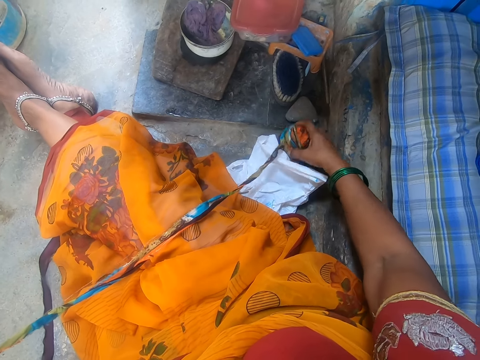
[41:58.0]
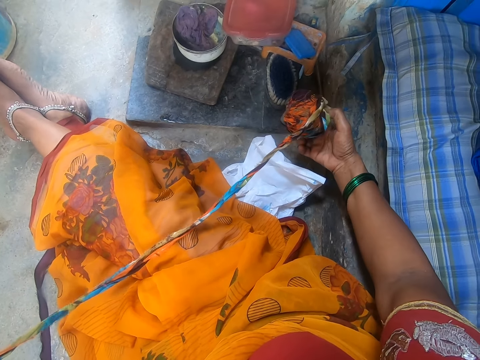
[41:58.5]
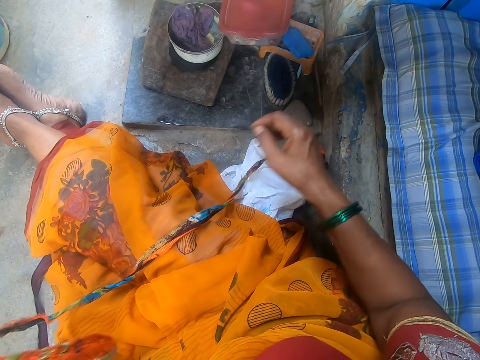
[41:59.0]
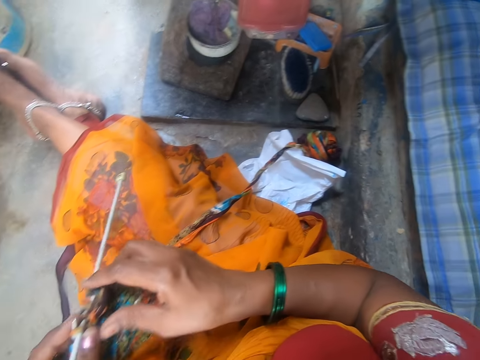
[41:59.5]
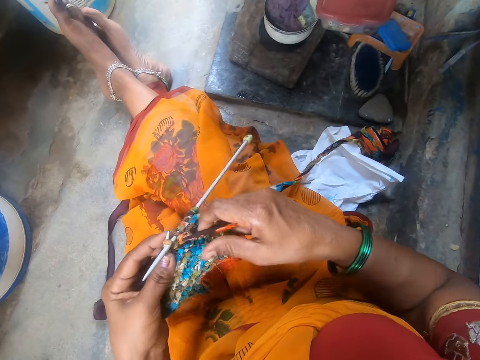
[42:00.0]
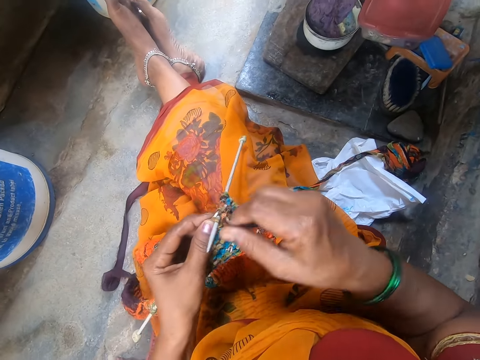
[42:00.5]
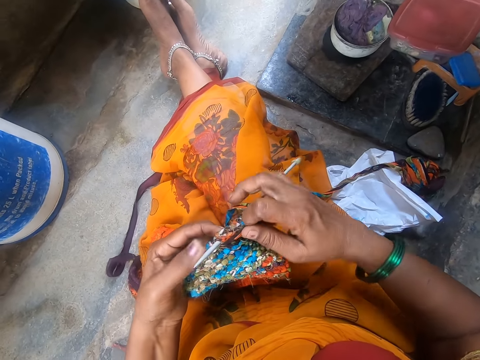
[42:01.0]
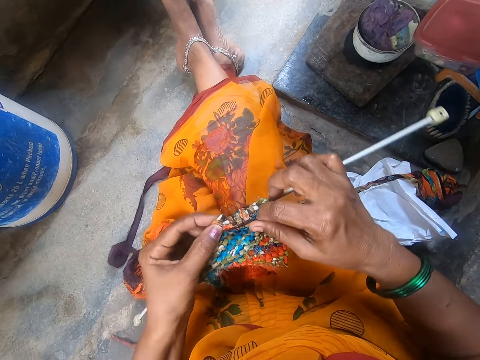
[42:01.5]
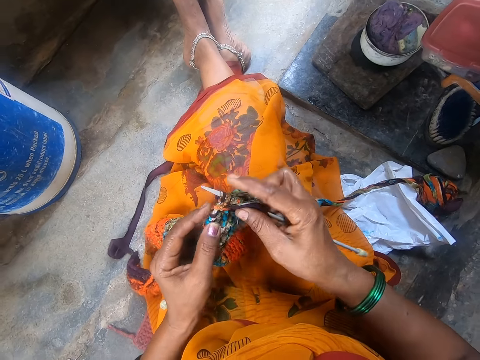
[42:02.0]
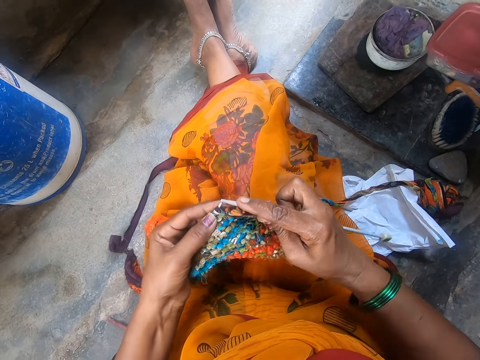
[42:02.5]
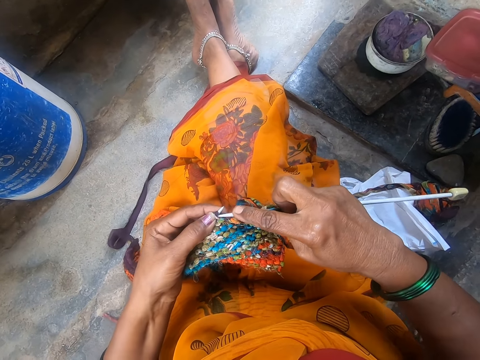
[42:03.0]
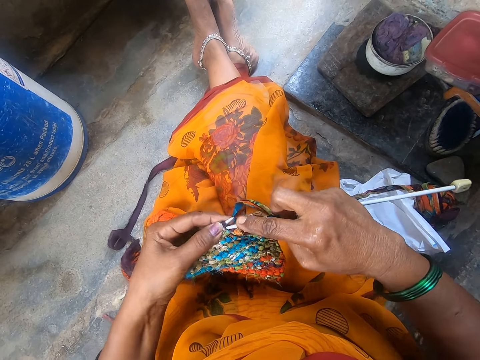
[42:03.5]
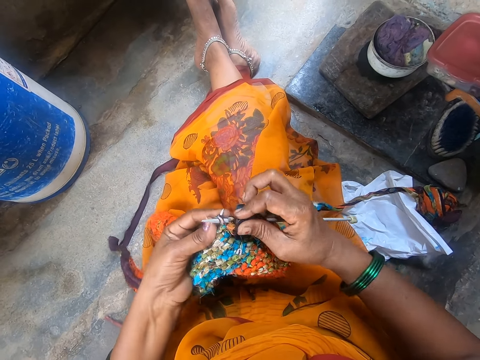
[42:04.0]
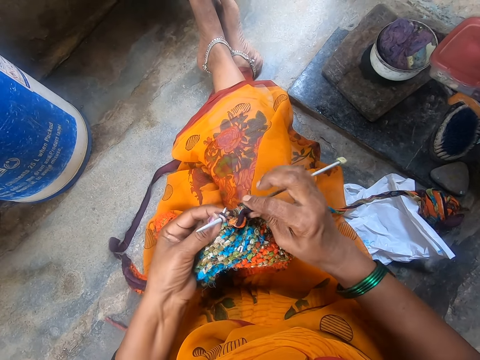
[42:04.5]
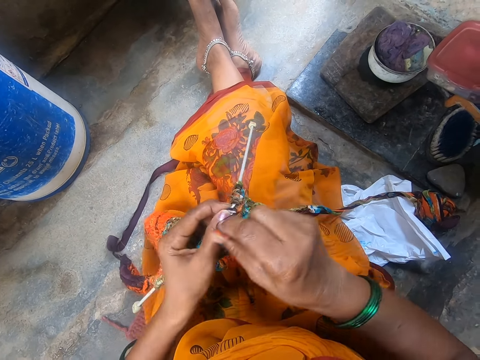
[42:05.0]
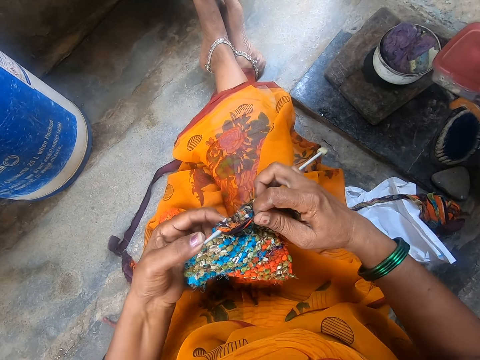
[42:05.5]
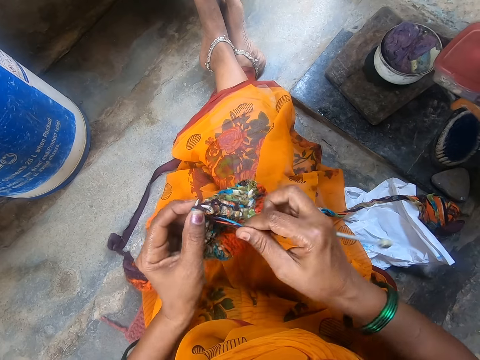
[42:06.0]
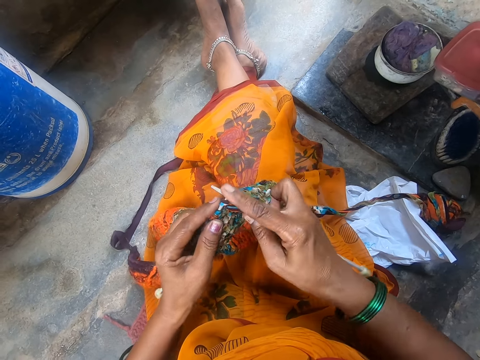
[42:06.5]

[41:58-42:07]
The camera wearer holds a thread. They drop the thread. They sew a scarf.

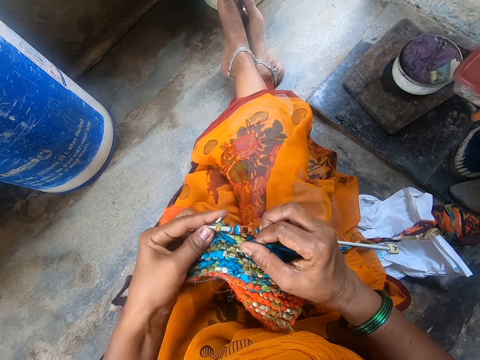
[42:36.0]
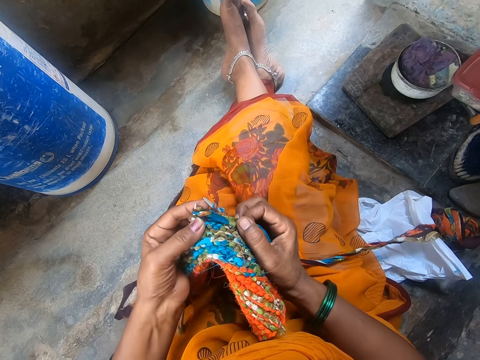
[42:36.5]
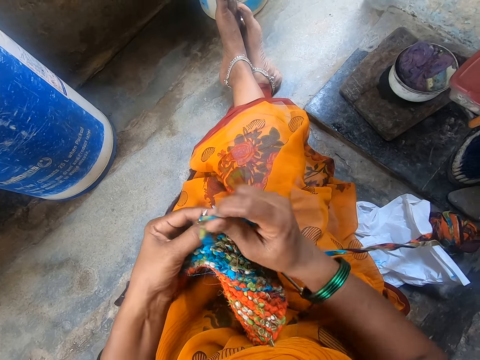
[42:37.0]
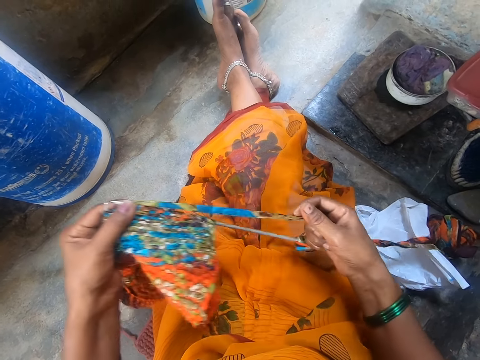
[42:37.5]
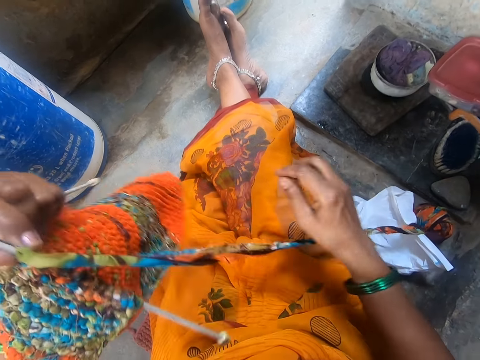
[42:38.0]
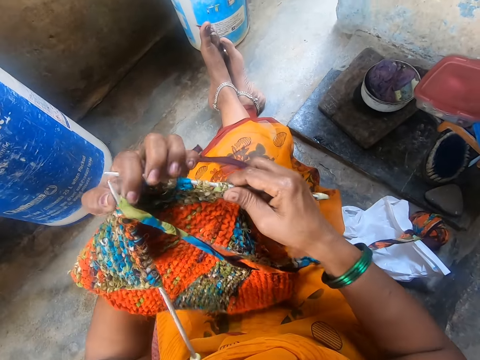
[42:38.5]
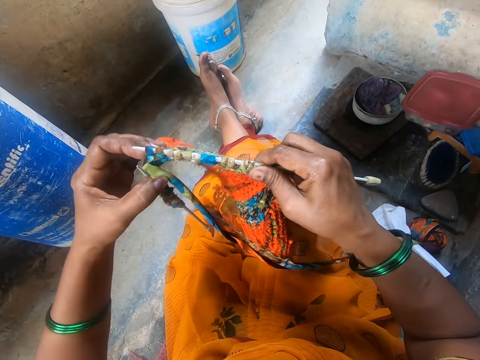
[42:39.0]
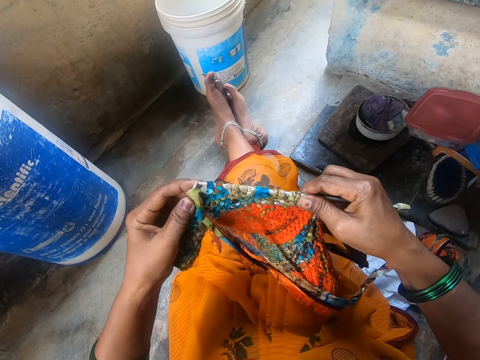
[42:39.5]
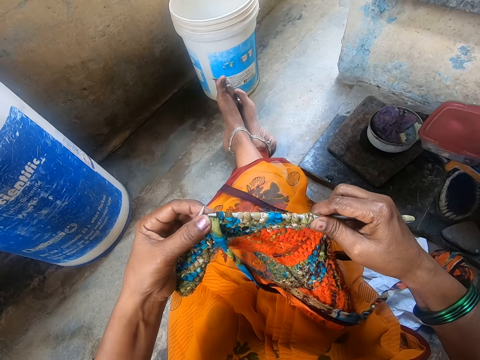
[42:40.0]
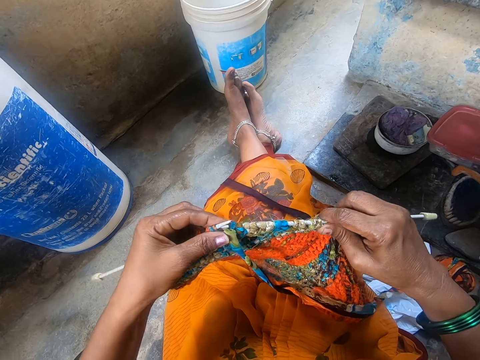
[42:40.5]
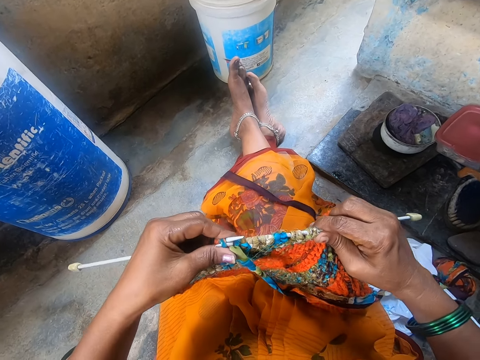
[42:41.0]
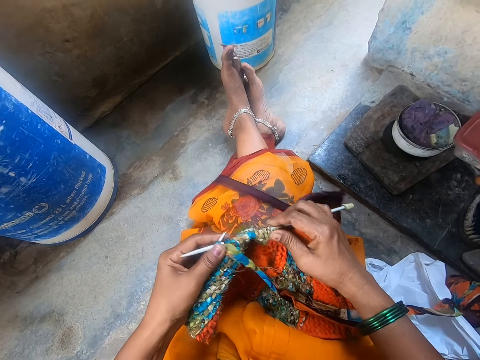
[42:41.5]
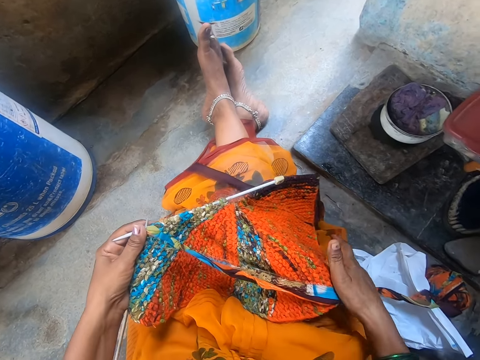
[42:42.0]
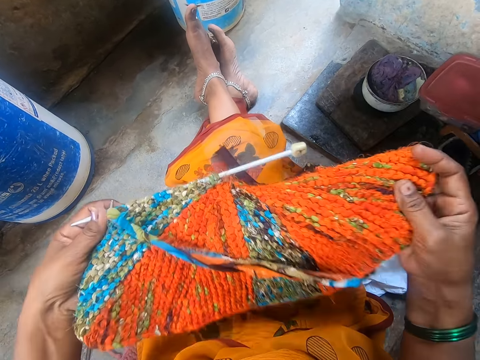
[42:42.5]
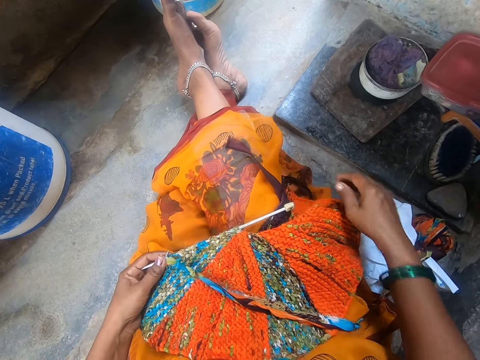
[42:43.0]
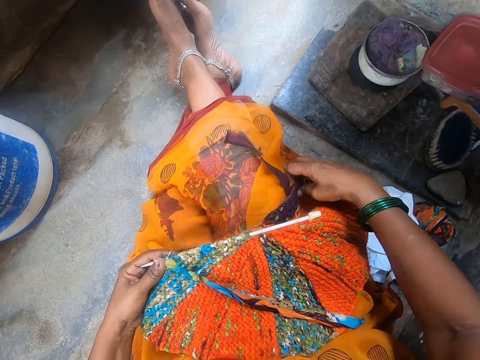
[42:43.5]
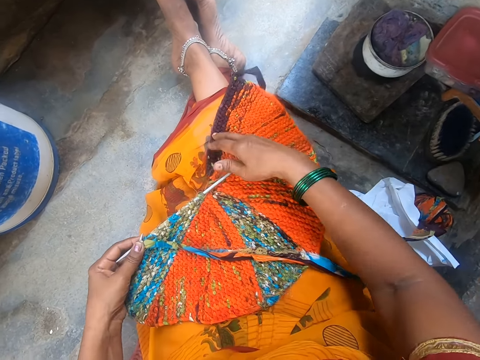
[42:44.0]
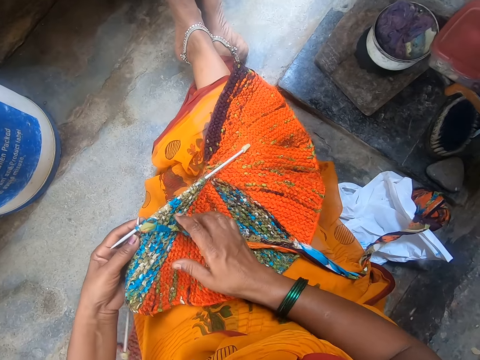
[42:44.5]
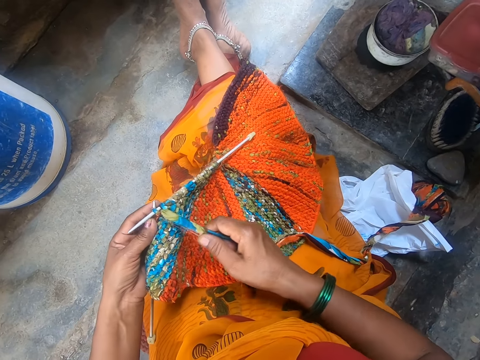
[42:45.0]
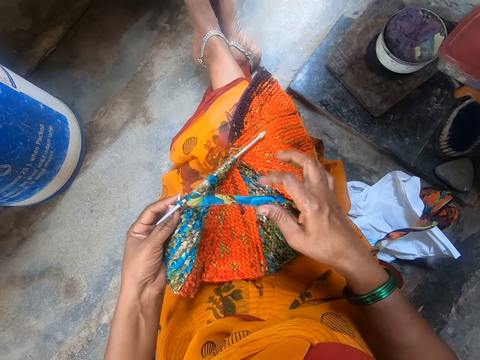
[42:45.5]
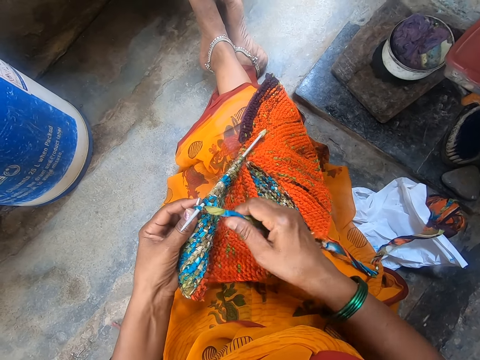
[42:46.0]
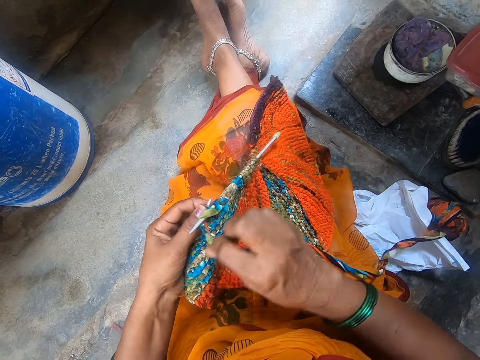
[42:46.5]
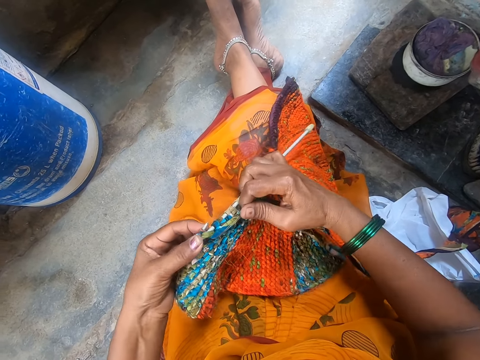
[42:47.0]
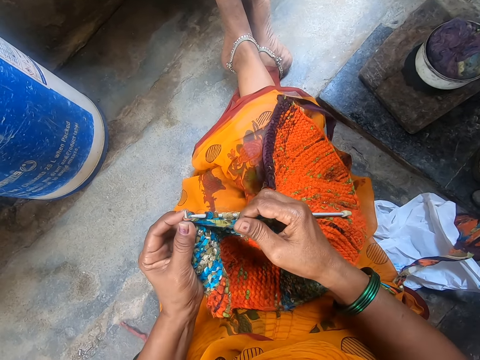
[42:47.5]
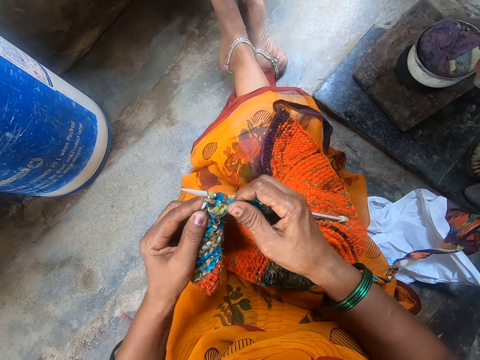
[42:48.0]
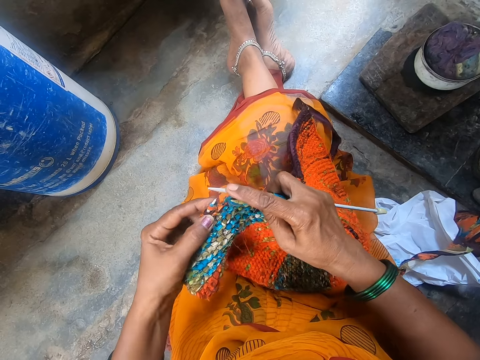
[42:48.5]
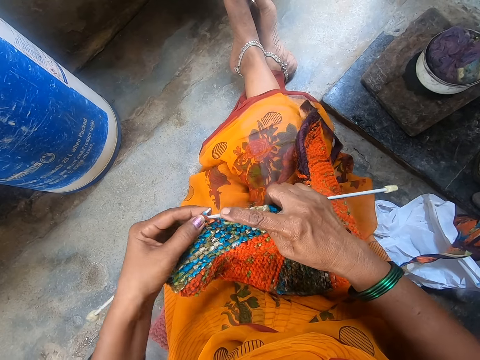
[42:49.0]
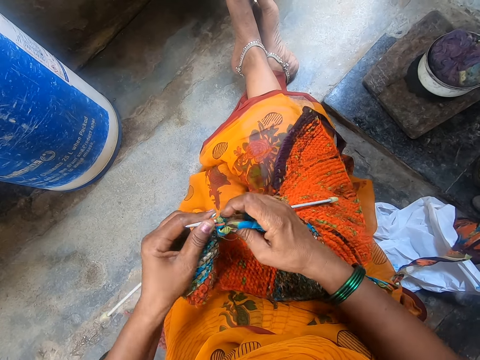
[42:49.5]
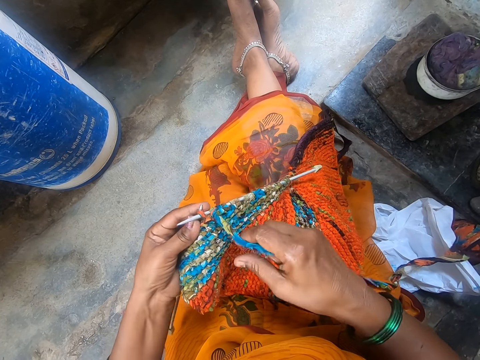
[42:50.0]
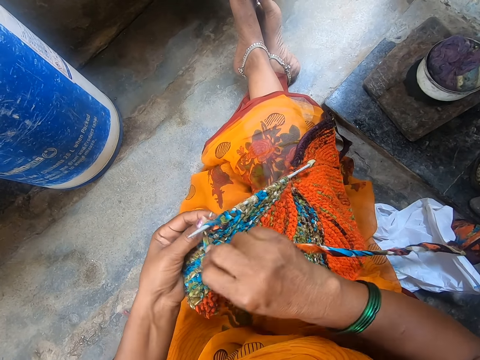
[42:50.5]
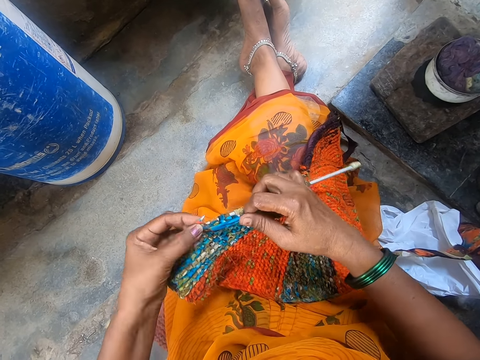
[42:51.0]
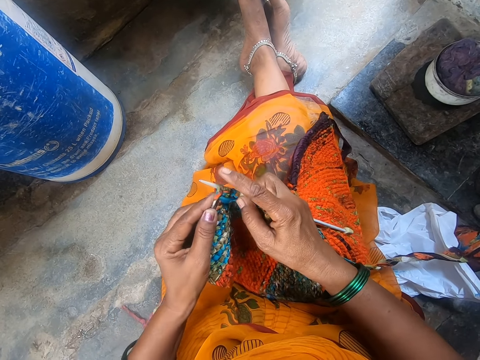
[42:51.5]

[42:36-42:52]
The camera wearer adjusts fabric. They sew the fabric. They adjust the fabric. They sew the fabric.

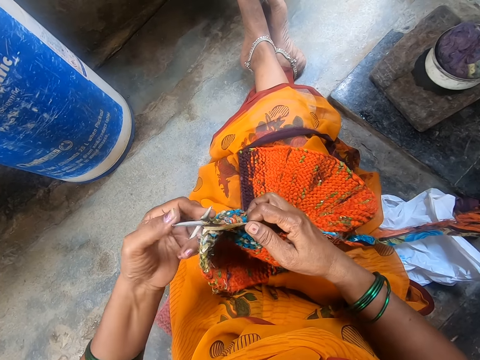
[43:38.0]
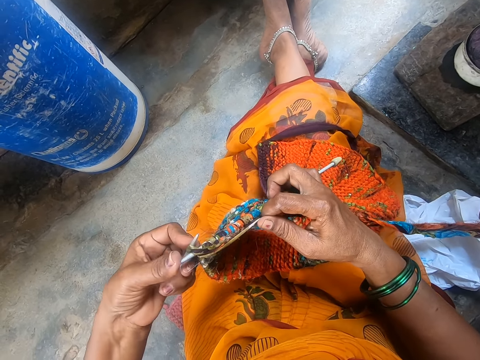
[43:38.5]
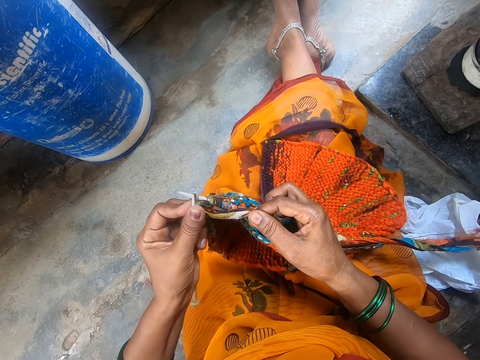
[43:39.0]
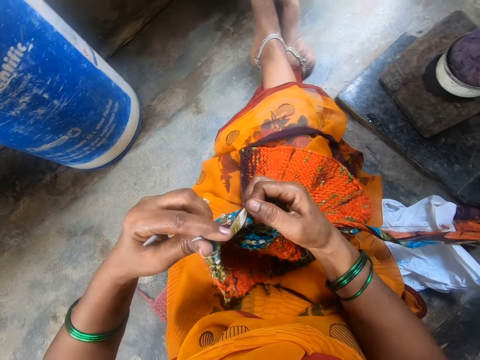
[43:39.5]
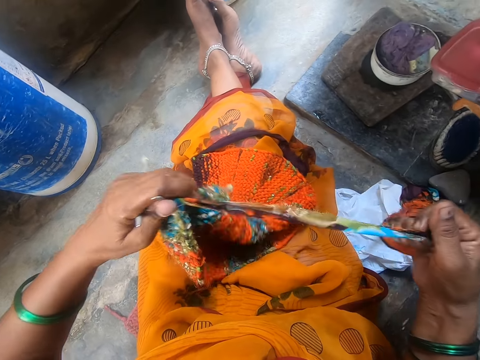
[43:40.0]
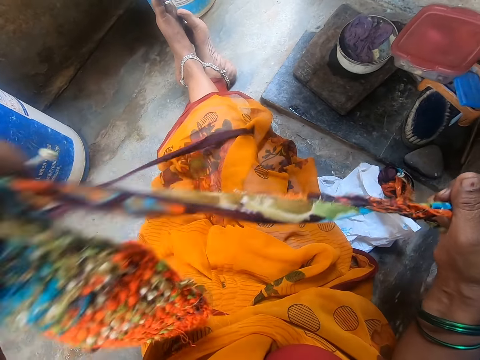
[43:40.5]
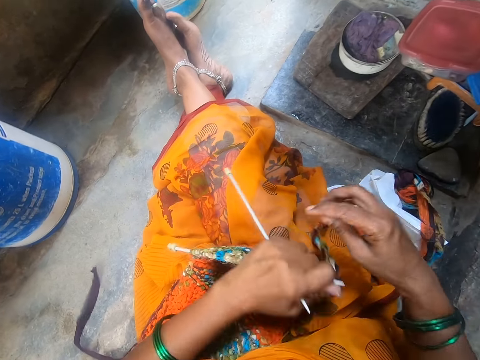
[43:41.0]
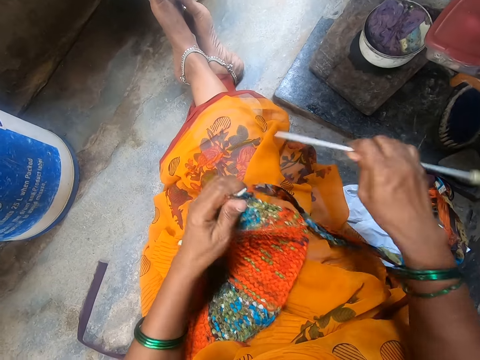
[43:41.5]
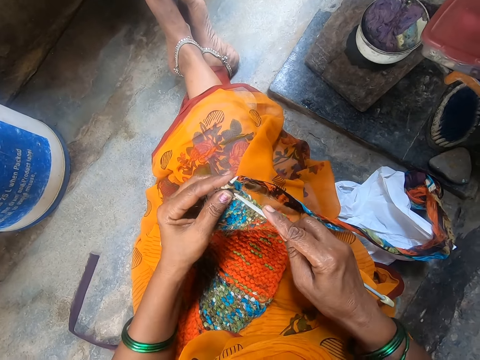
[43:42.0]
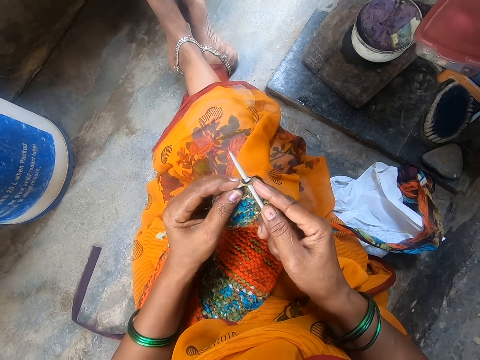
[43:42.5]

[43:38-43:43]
The camera wearer adjusts yarn. They pass a knitting needle to the right hand. They sew fabric.
